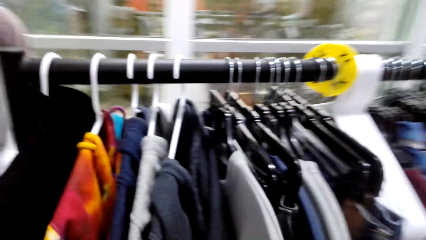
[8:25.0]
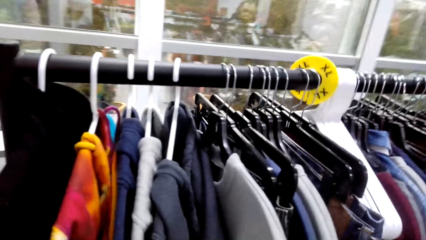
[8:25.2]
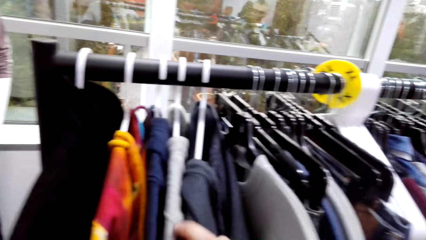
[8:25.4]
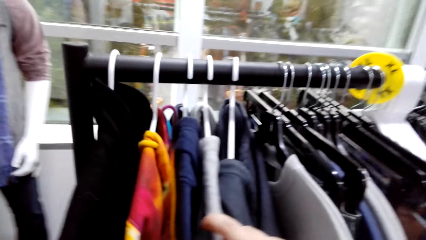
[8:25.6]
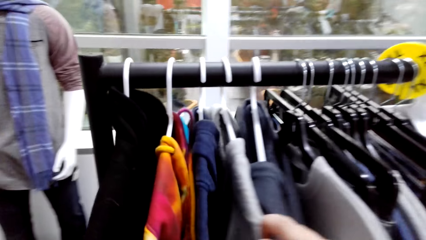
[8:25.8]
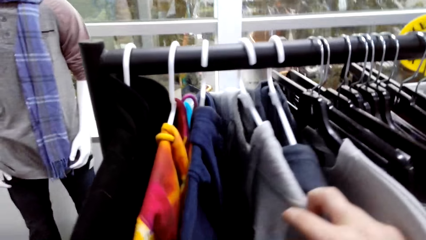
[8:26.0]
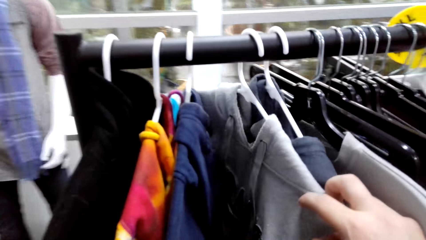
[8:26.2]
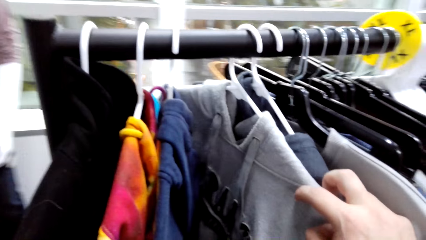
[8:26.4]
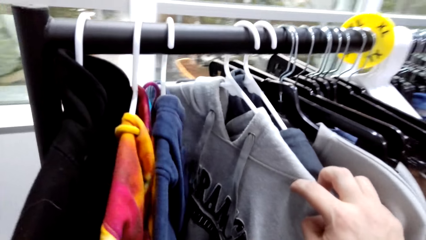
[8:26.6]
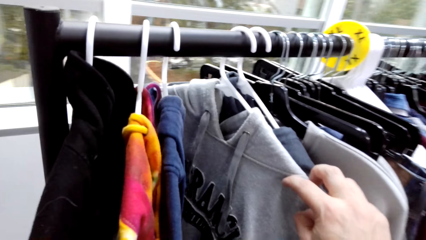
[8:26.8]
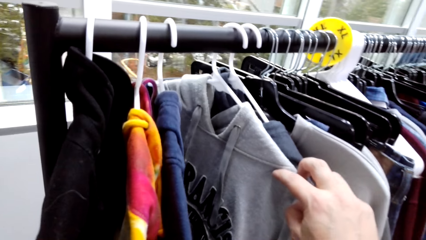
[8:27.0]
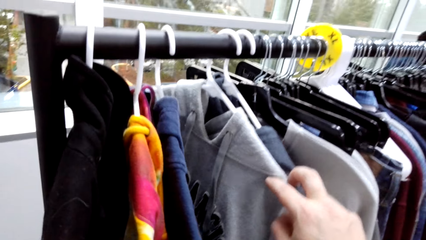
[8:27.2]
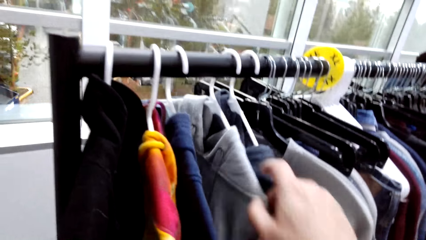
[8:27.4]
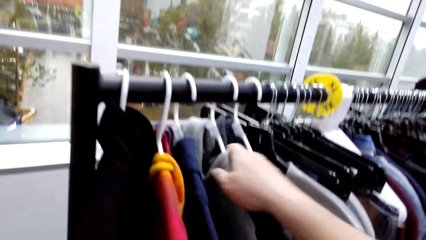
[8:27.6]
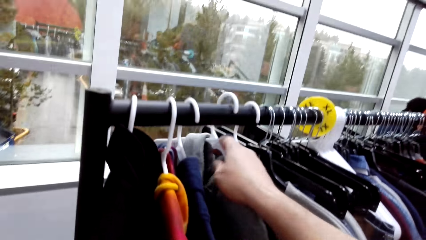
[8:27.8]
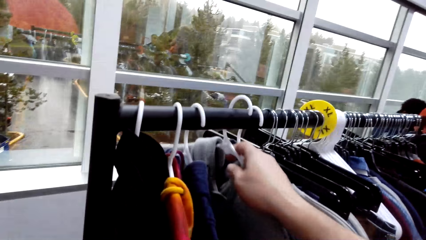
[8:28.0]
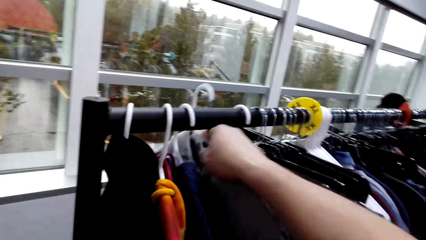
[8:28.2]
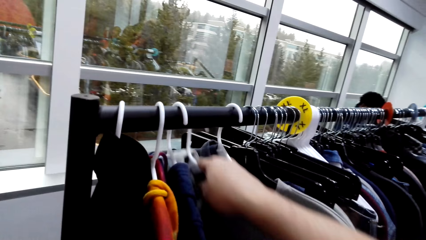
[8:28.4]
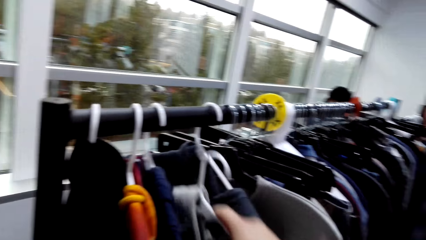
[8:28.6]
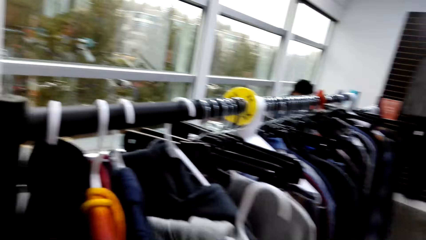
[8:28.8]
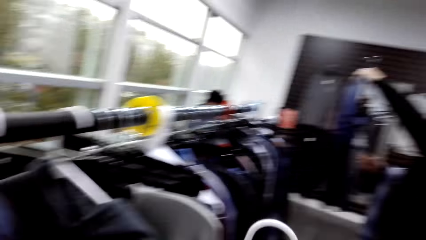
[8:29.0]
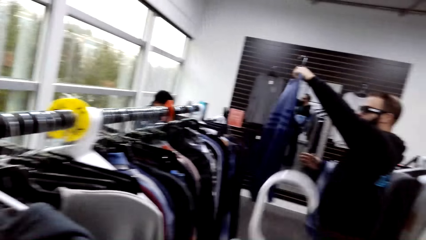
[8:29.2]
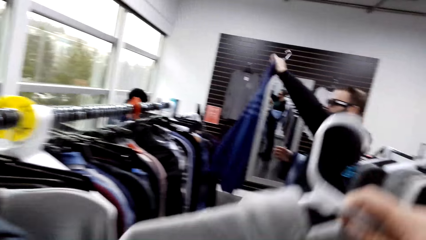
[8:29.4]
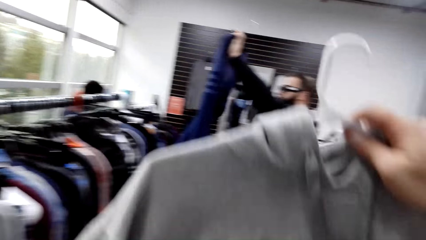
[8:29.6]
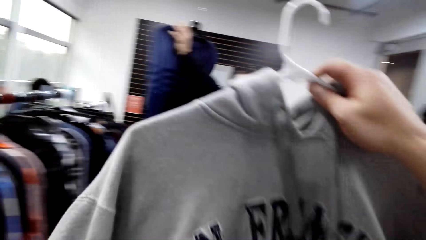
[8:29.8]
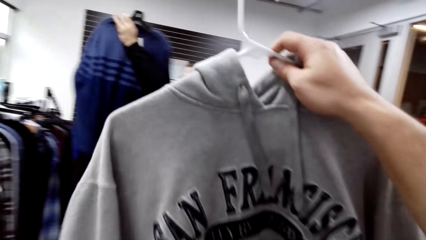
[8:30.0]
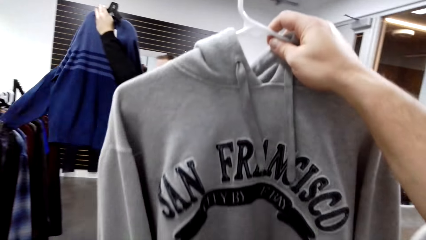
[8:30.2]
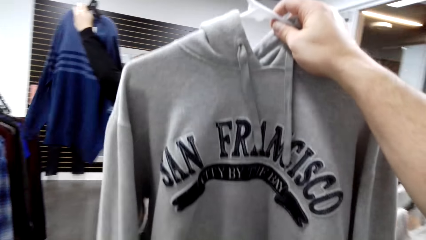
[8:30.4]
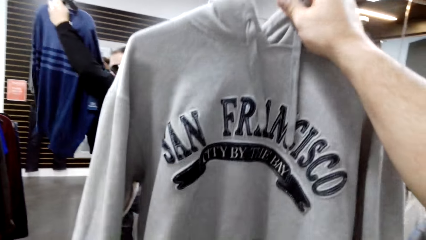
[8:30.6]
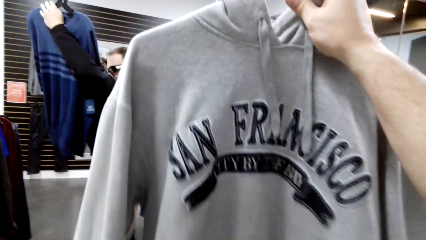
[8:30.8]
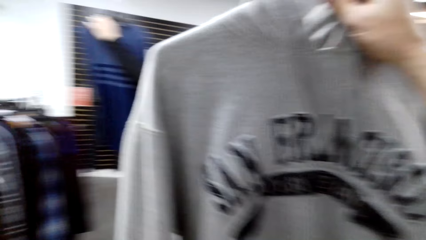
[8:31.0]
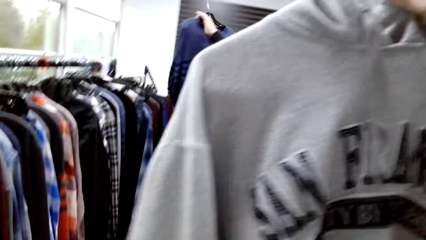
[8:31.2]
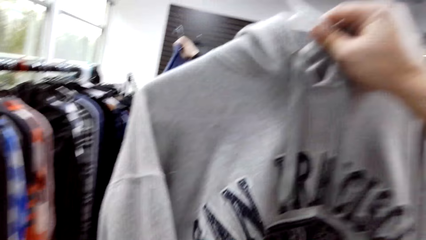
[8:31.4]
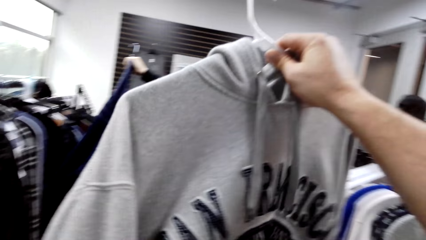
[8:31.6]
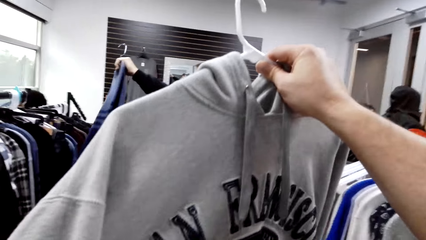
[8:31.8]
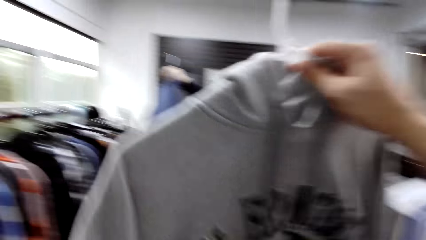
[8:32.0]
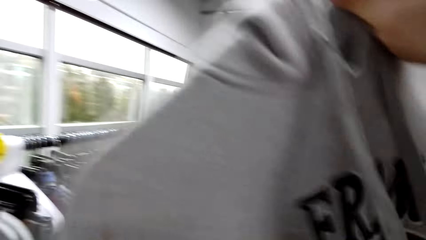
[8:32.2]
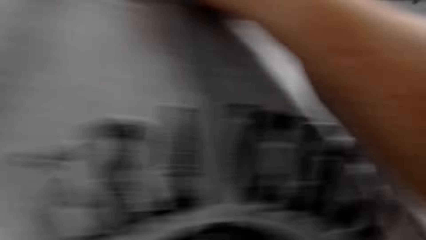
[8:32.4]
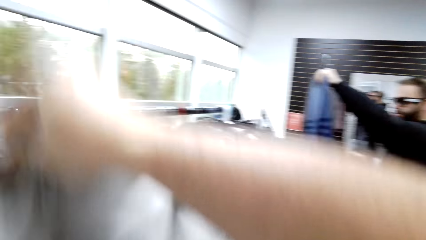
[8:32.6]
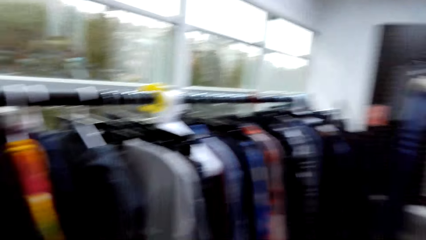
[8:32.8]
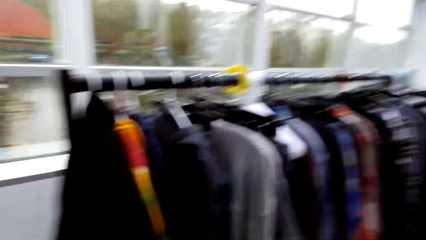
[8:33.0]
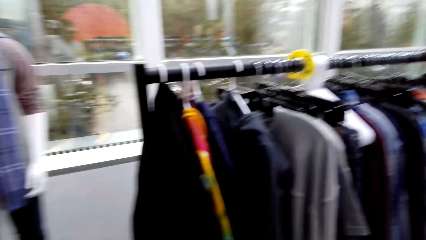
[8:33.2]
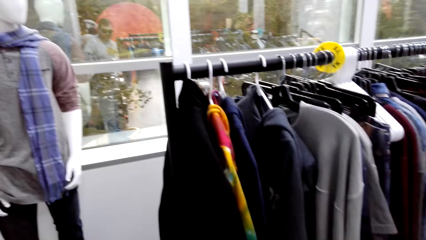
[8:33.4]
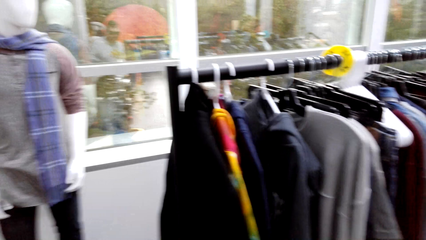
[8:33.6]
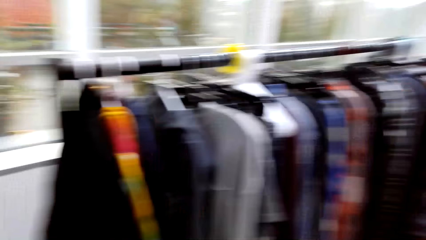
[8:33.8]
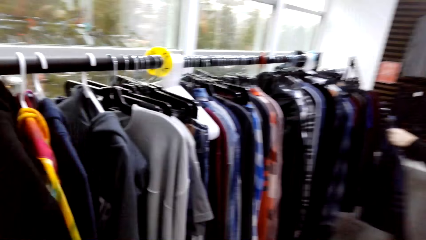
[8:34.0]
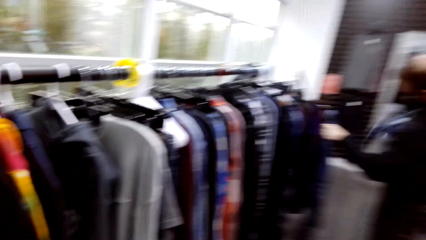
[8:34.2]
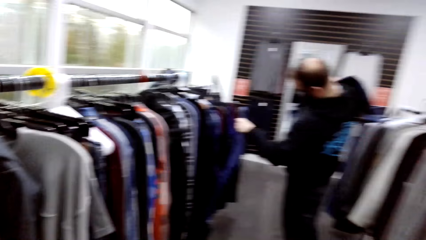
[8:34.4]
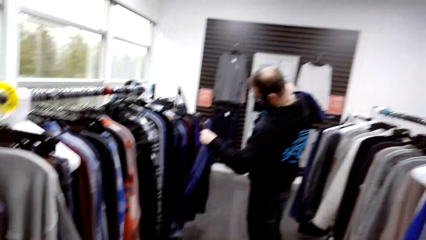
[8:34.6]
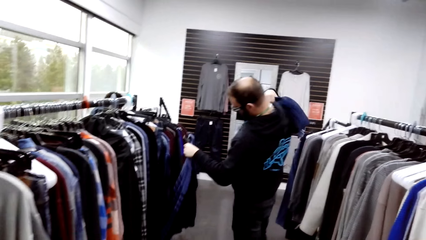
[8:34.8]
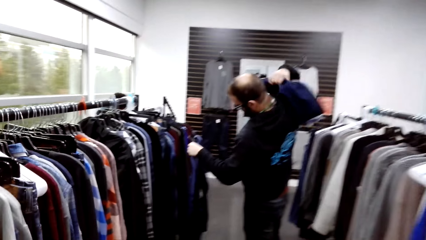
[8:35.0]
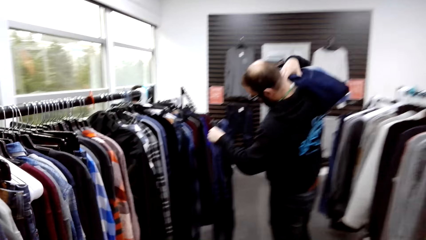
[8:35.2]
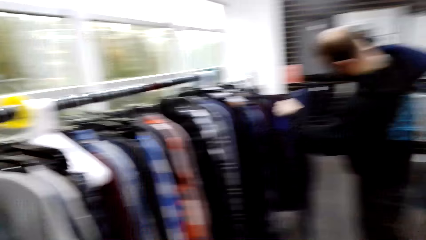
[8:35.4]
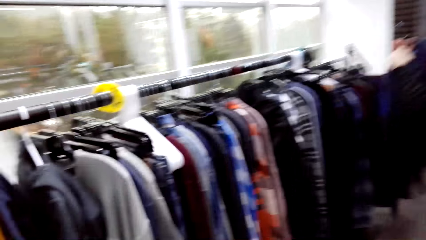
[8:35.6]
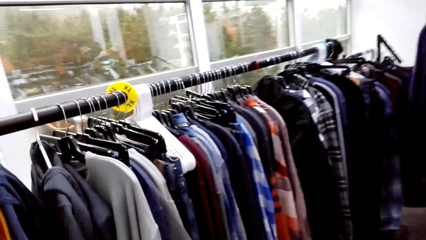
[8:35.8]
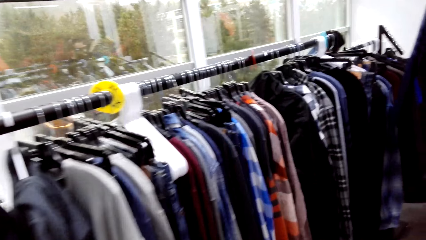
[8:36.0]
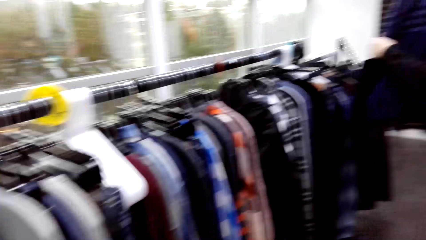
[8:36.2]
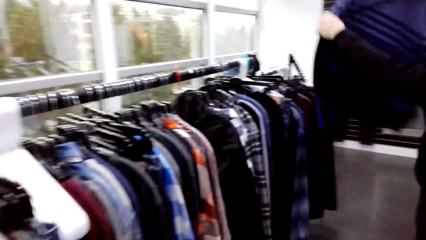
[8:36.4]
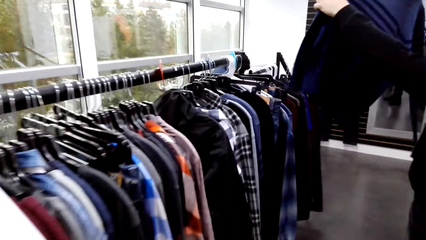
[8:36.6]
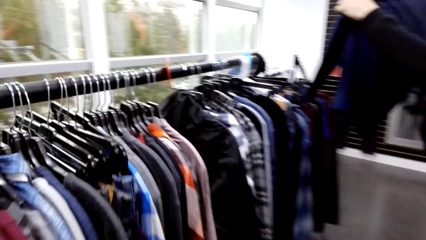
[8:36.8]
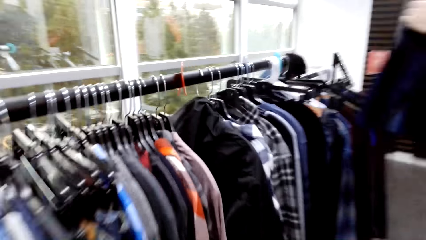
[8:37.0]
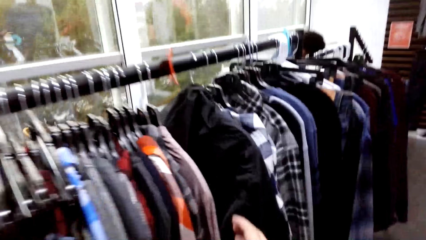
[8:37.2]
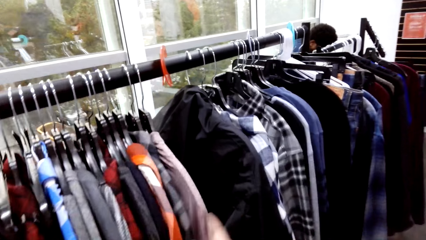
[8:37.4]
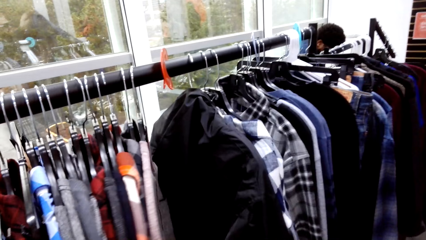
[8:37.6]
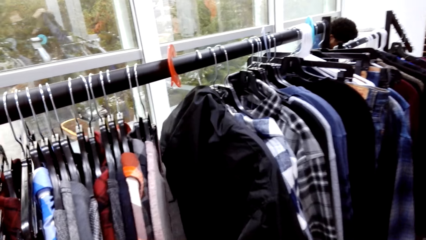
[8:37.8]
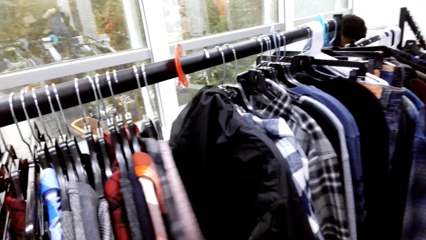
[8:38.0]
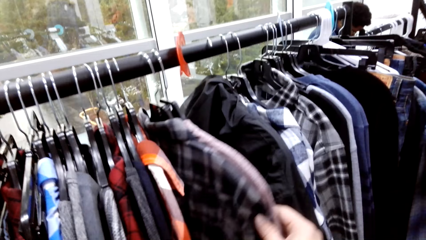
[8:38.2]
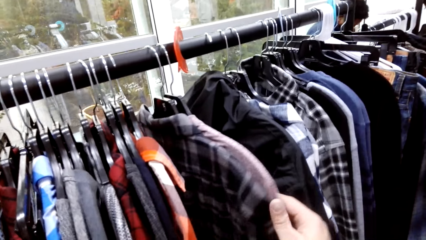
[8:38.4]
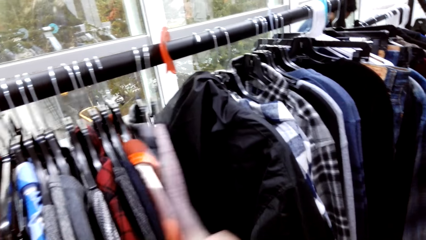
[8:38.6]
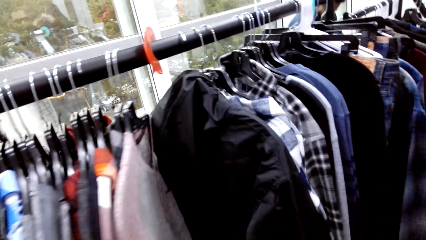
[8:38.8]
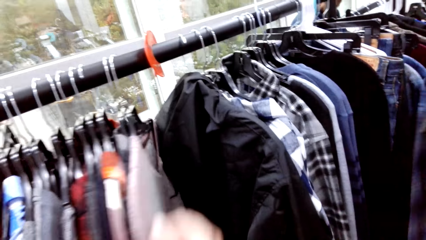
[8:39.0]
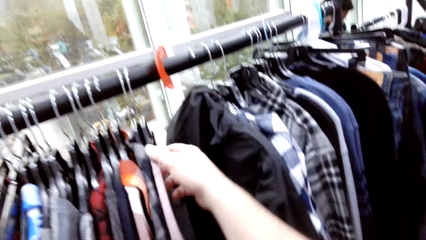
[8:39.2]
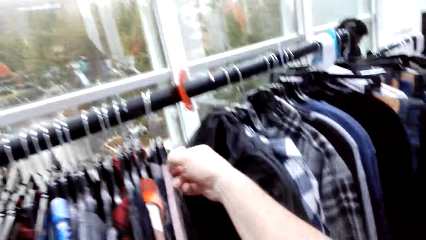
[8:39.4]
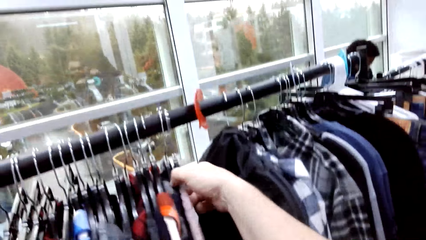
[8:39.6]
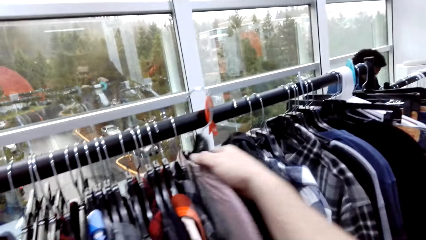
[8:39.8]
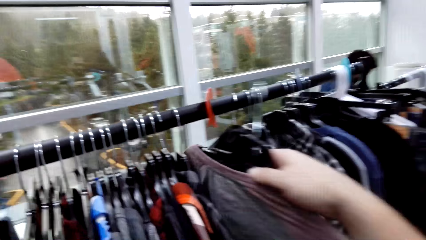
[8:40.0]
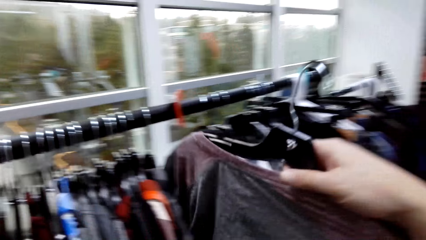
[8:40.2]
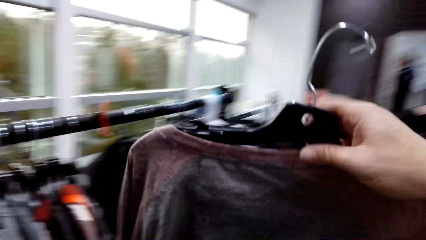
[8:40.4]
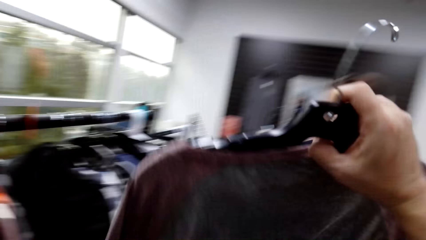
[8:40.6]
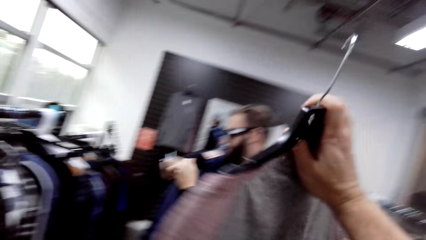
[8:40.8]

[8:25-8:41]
The camera wearer takes the hoodie from the hanger. They look at the hoodie. A man lifts the t-shirt. The camera wearer touches the clothes on the hanger.
